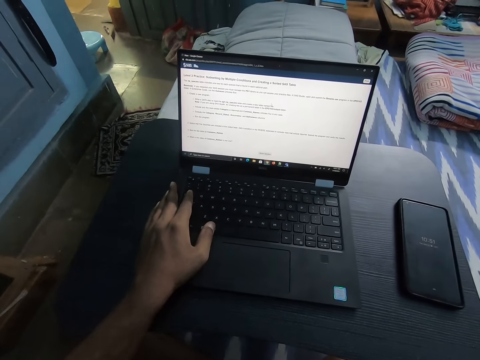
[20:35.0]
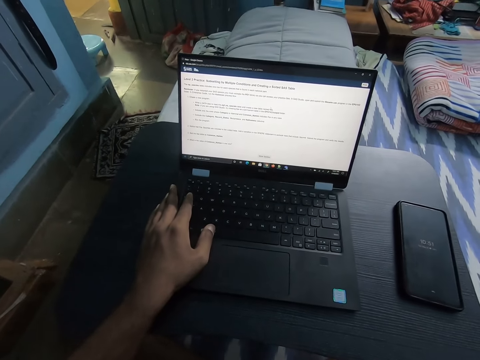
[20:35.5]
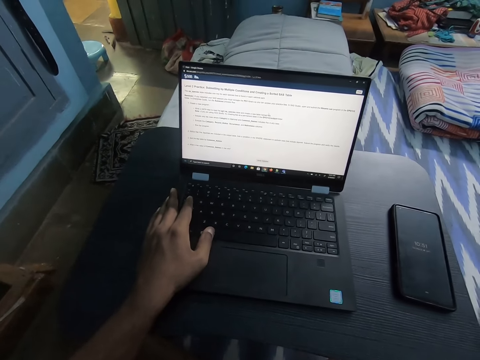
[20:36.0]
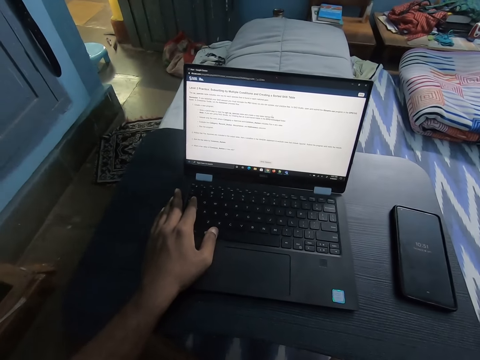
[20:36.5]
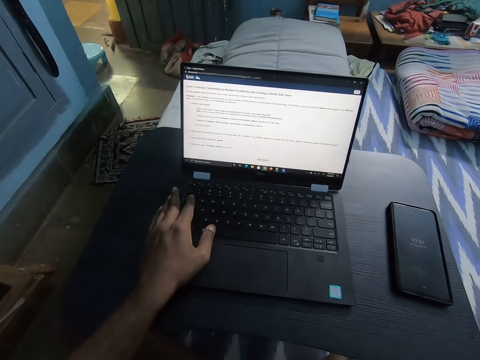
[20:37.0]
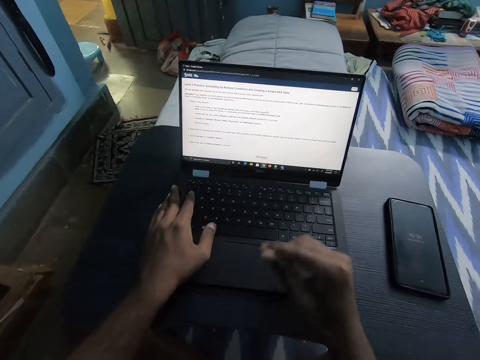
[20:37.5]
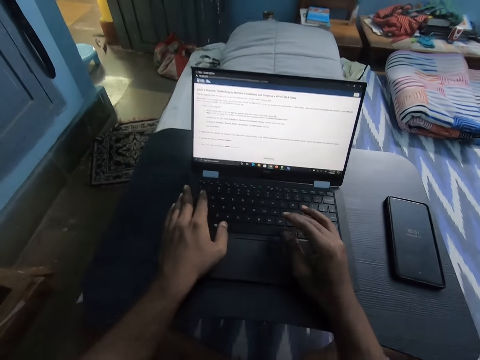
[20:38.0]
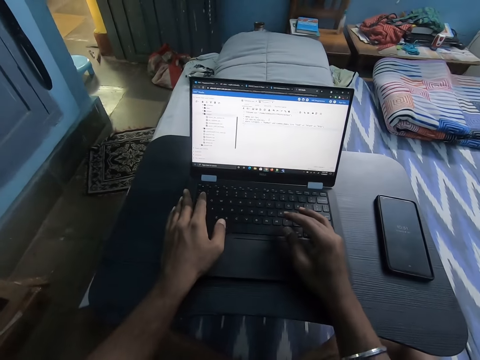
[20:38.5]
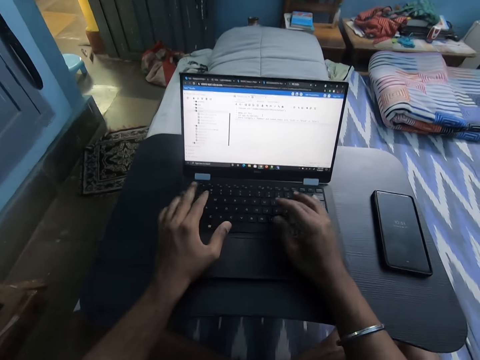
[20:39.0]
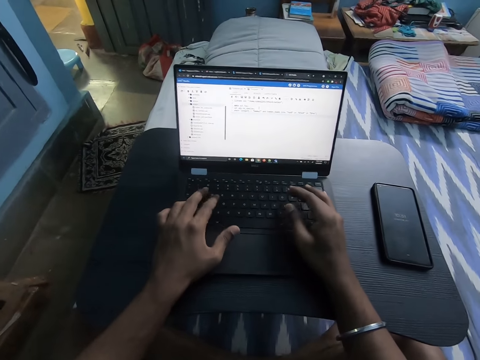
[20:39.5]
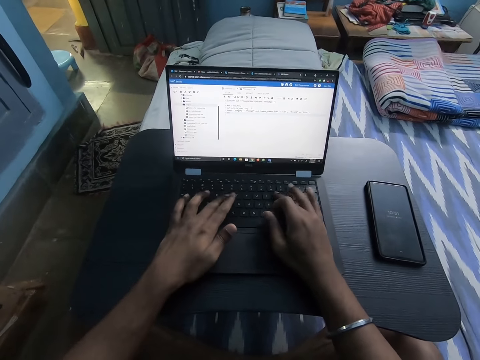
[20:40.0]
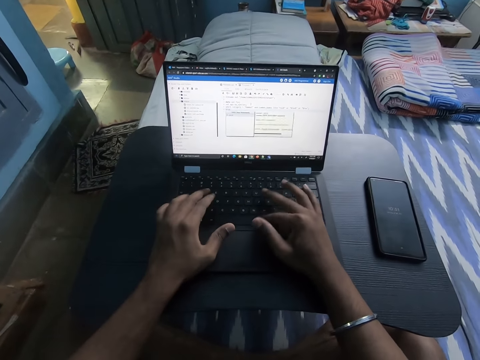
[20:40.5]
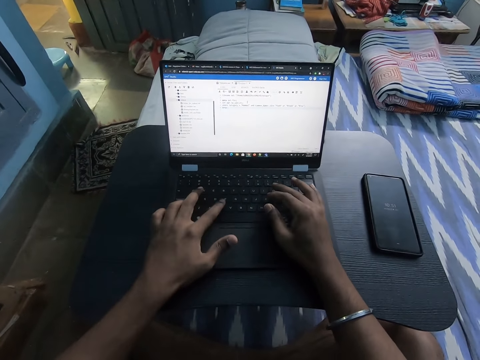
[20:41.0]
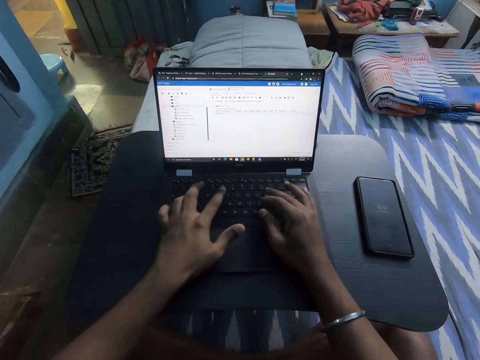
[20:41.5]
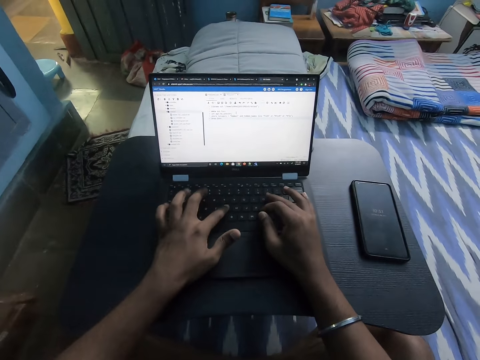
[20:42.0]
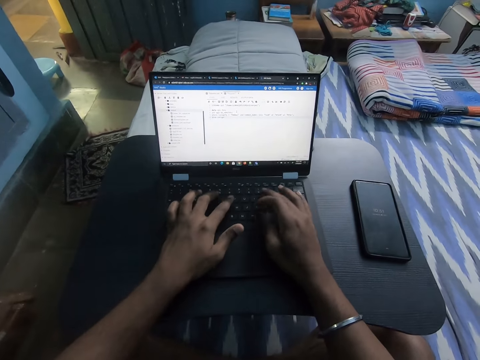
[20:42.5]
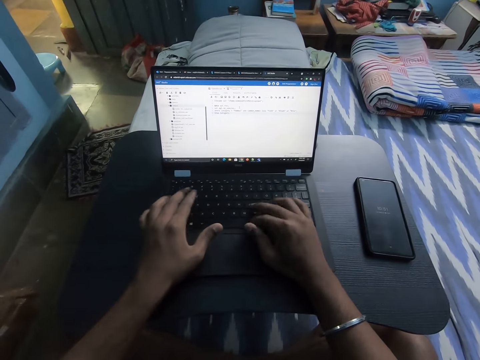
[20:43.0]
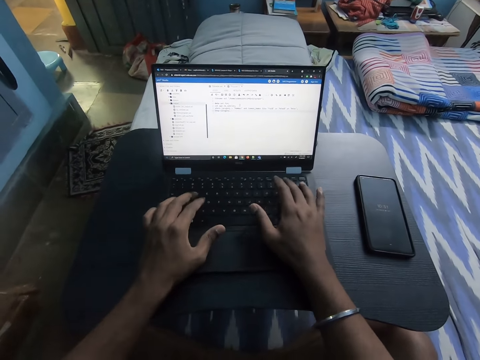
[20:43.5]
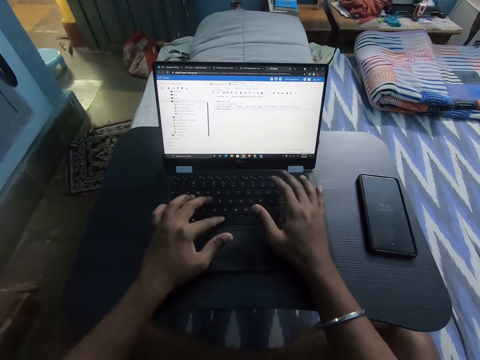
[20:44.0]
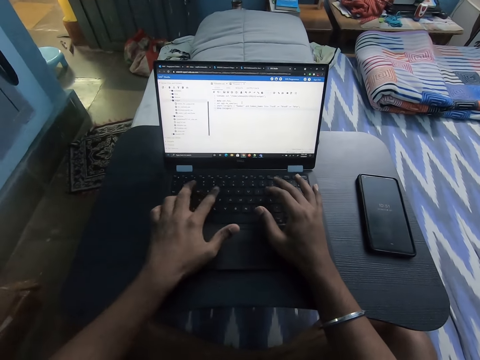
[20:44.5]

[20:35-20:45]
The camera wearer researches. They operate the laptop on the table on the bed with both hands. They type on the keyboard.

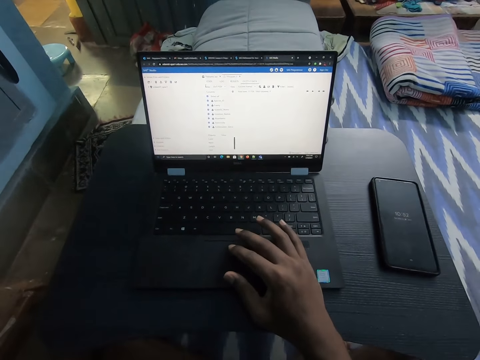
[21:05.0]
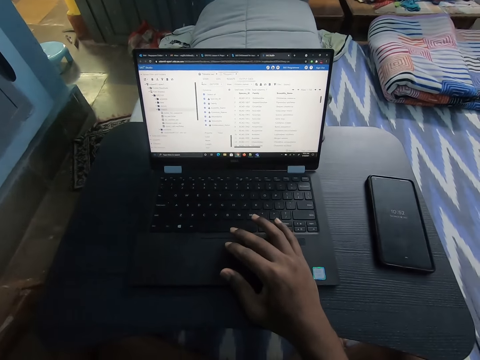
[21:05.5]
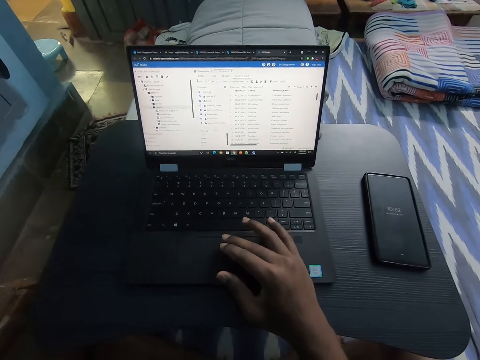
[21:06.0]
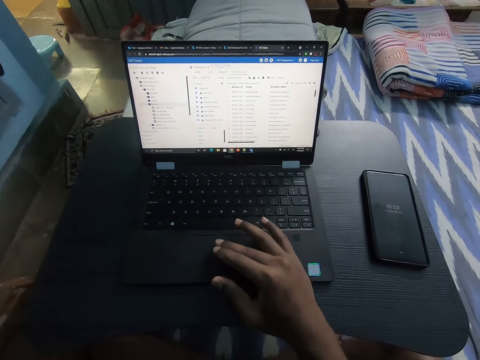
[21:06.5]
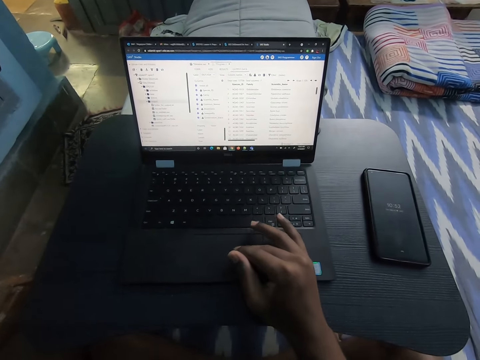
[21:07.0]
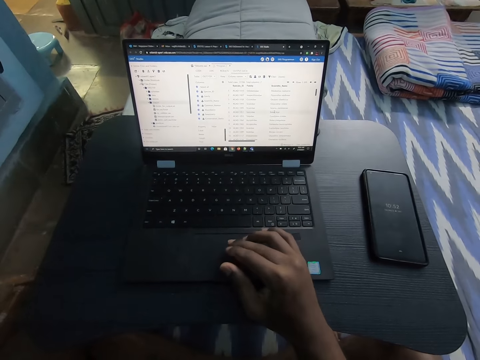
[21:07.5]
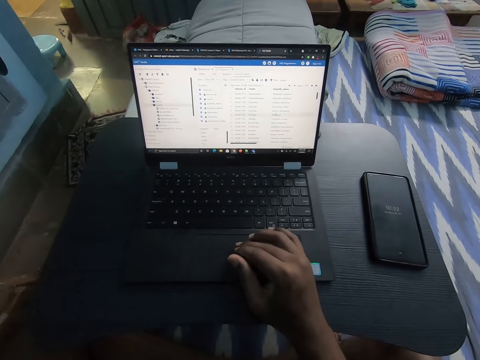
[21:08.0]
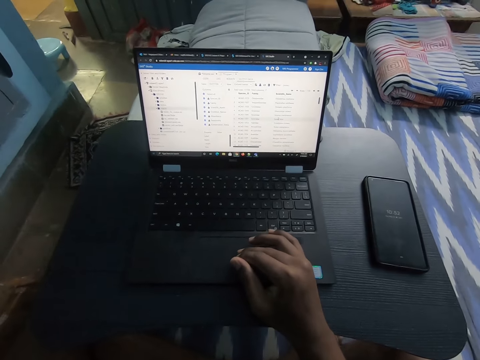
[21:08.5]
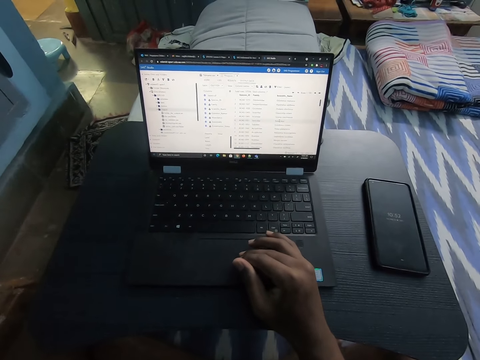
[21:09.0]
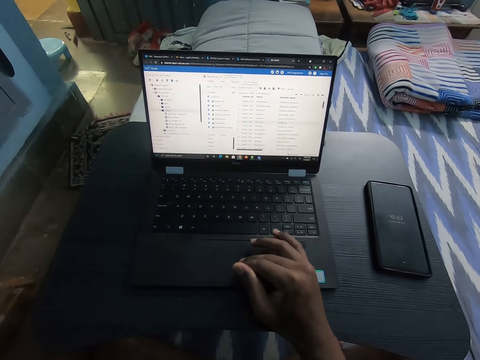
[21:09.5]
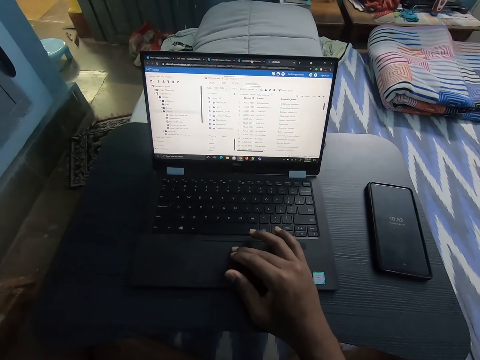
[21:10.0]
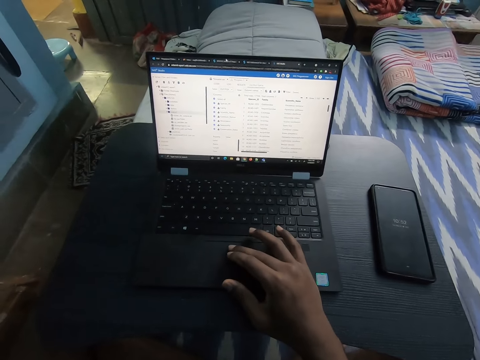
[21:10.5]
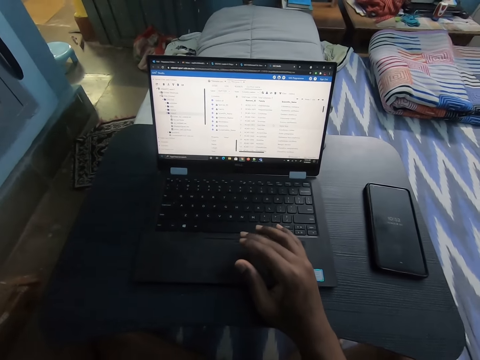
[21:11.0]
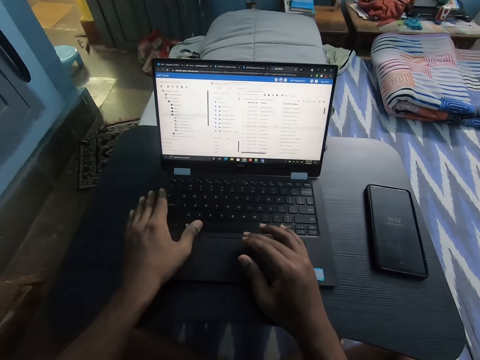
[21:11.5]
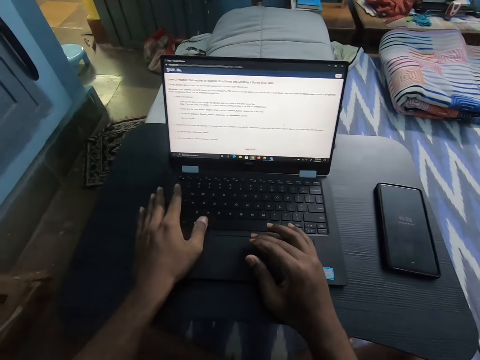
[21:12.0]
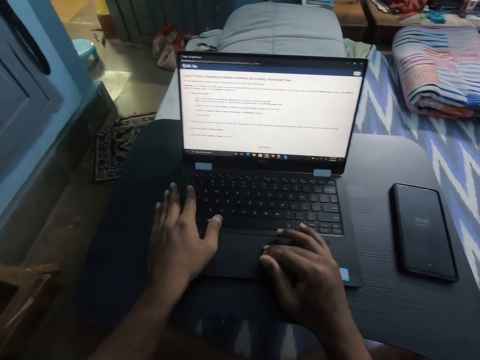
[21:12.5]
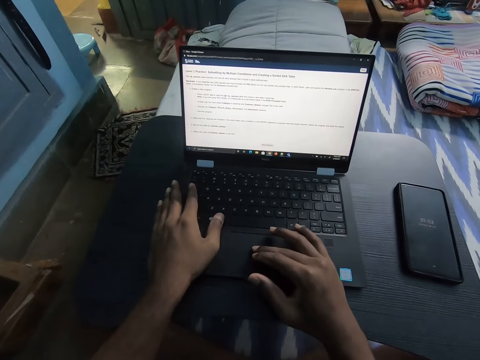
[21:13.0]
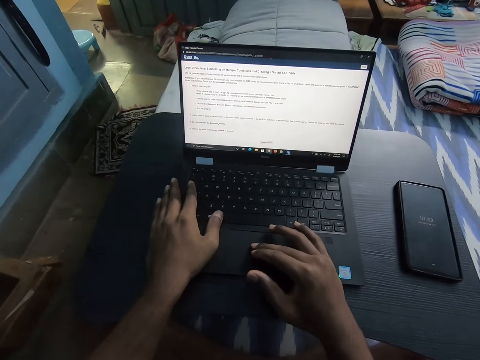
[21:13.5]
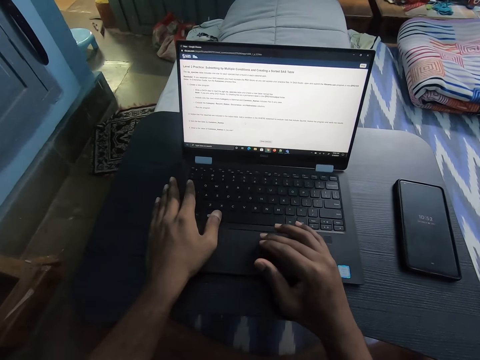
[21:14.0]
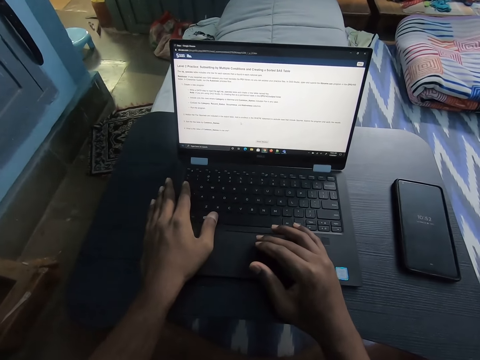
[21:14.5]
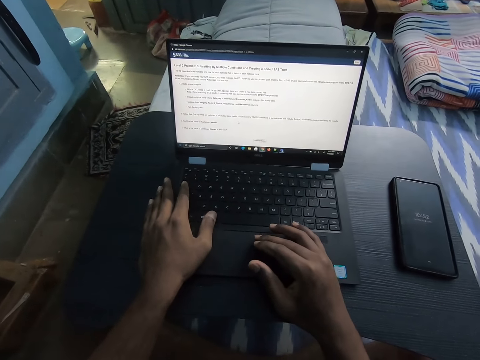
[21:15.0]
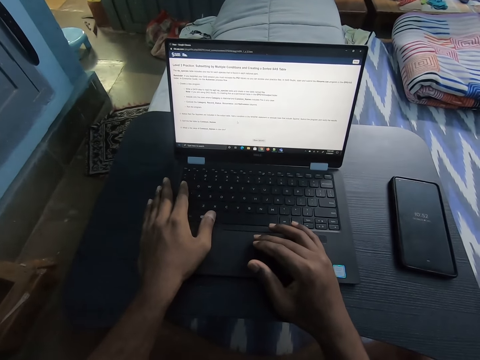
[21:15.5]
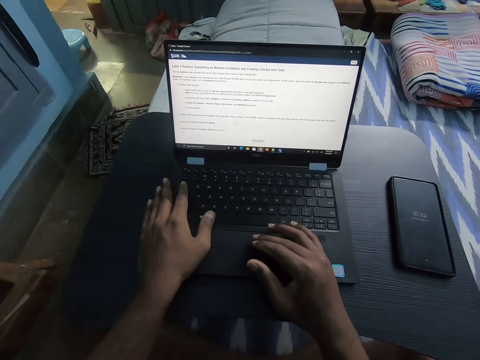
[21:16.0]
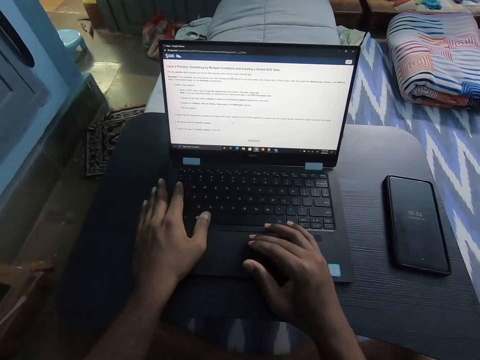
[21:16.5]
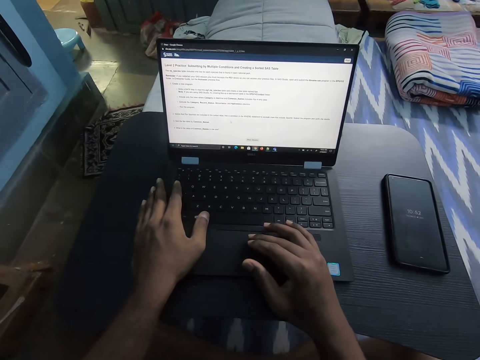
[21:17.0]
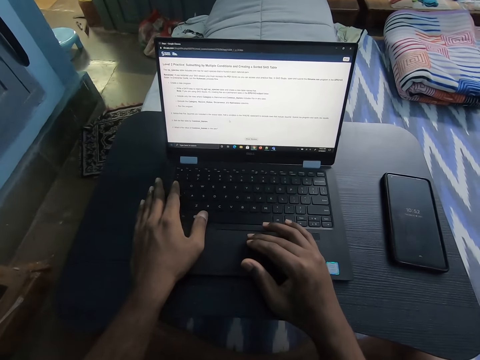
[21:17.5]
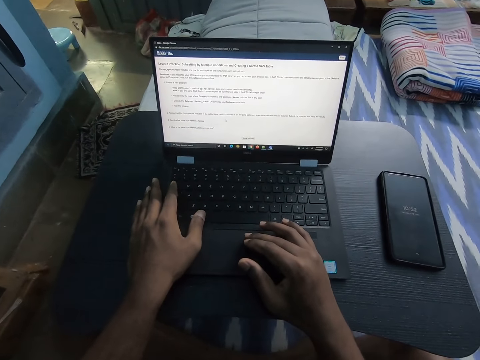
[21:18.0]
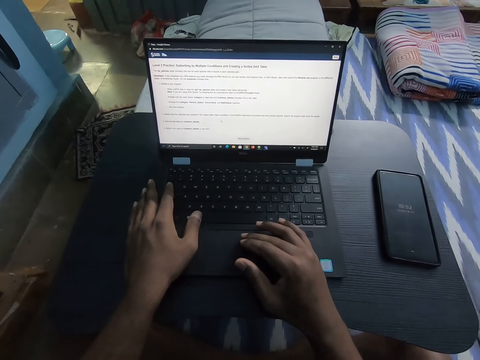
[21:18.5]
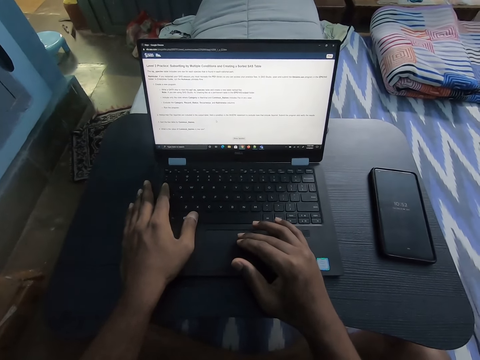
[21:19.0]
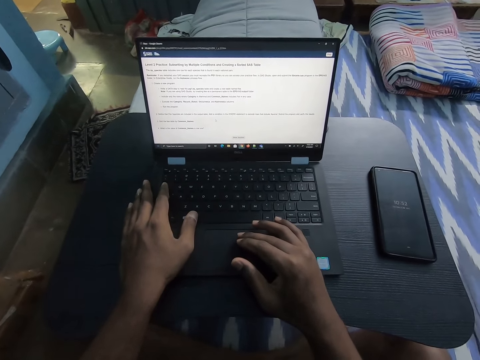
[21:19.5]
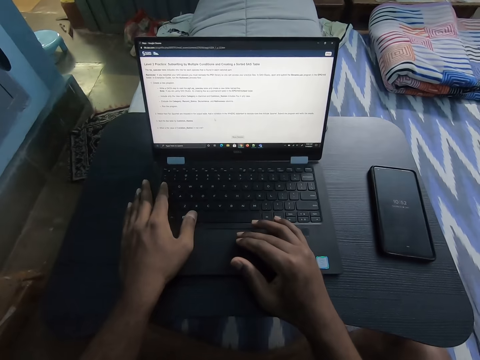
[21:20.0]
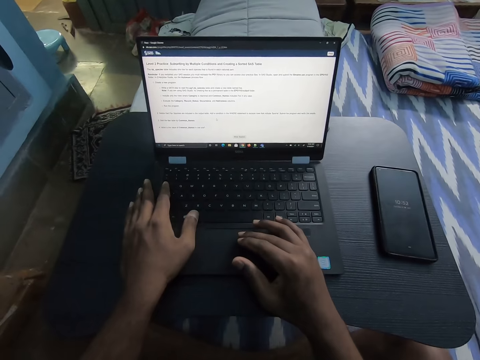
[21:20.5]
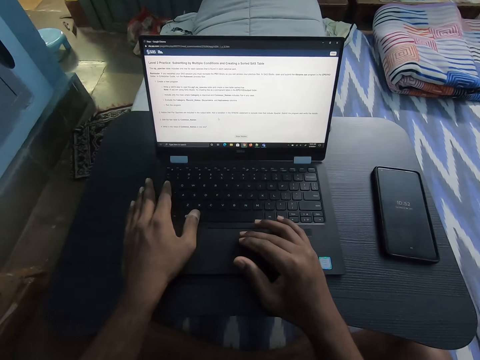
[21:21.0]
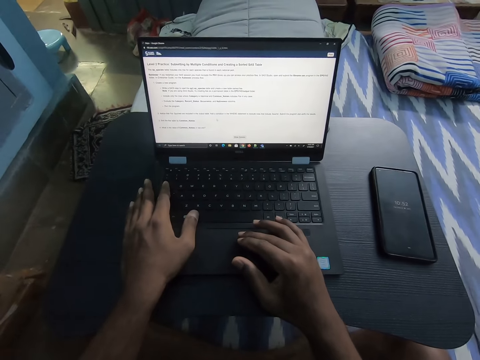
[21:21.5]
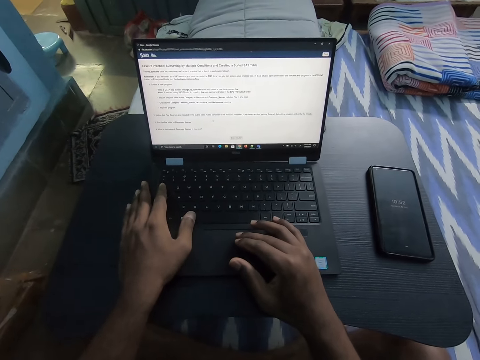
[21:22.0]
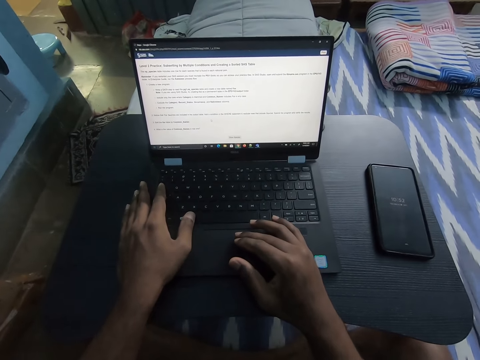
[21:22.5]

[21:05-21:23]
The camera wearer operates the laptop on the table on the bed with his right hand. He touches the touch pad. He operates the laptop on the table on the bed with both hands.
